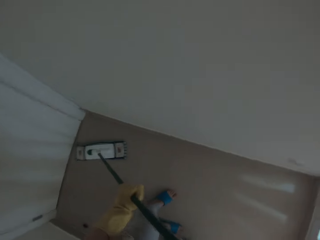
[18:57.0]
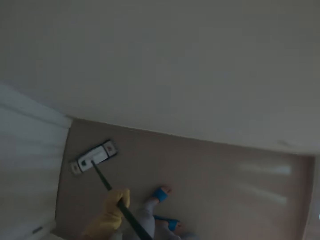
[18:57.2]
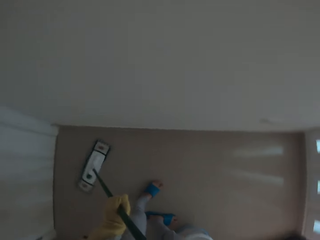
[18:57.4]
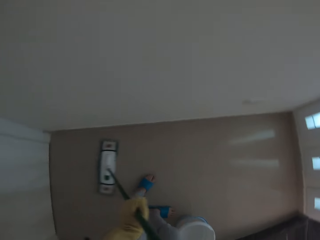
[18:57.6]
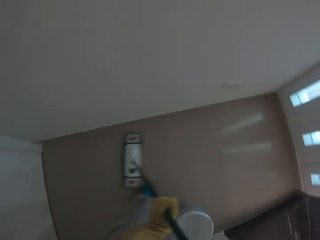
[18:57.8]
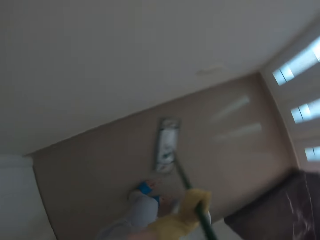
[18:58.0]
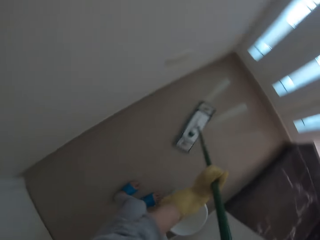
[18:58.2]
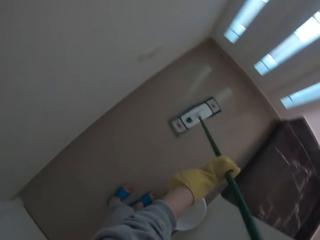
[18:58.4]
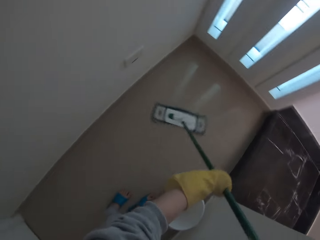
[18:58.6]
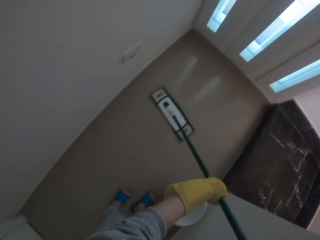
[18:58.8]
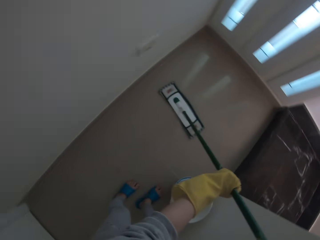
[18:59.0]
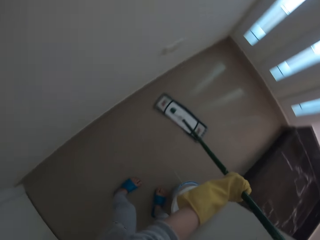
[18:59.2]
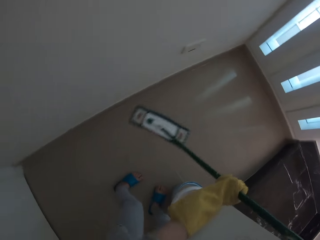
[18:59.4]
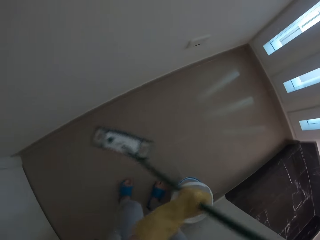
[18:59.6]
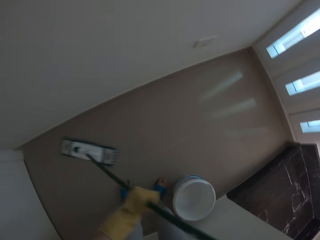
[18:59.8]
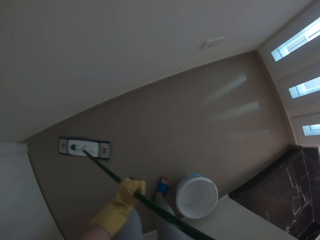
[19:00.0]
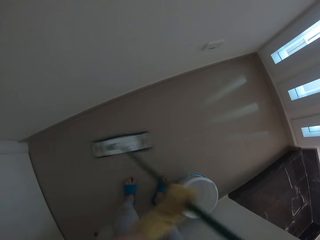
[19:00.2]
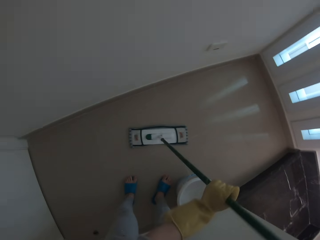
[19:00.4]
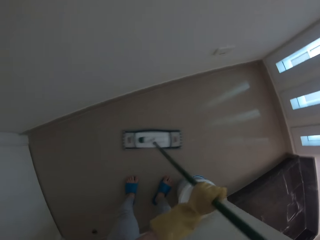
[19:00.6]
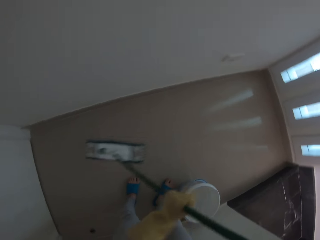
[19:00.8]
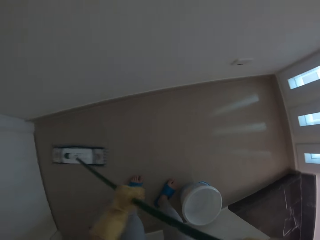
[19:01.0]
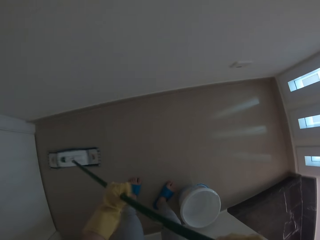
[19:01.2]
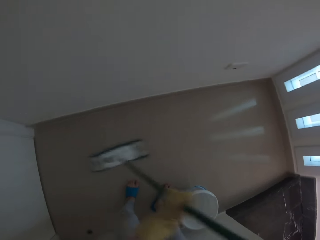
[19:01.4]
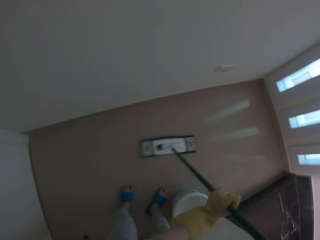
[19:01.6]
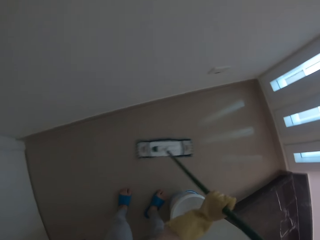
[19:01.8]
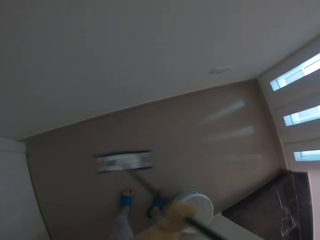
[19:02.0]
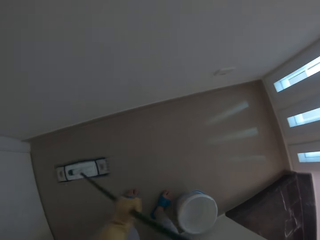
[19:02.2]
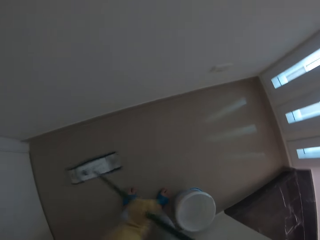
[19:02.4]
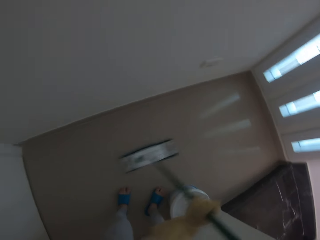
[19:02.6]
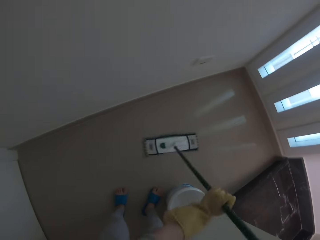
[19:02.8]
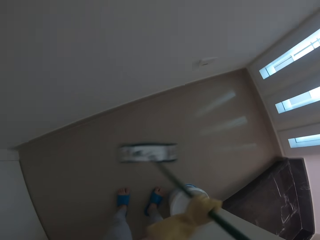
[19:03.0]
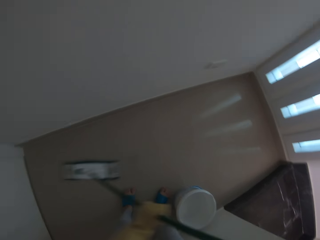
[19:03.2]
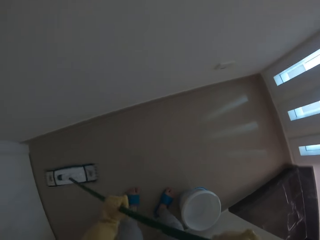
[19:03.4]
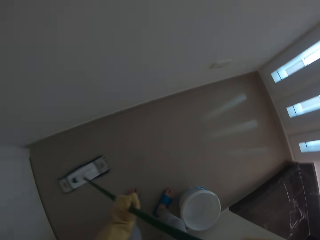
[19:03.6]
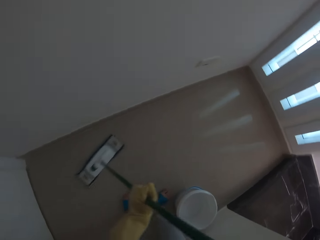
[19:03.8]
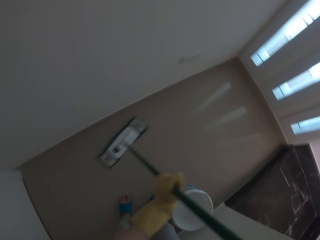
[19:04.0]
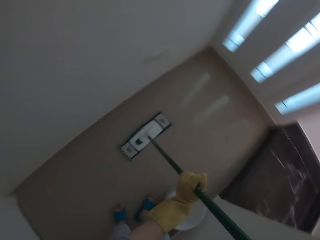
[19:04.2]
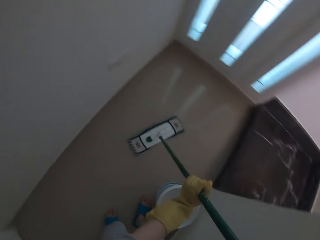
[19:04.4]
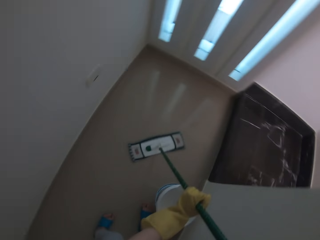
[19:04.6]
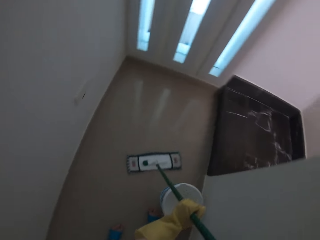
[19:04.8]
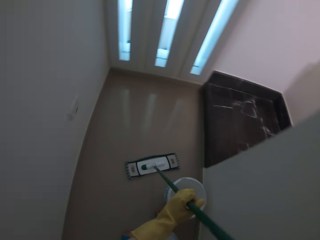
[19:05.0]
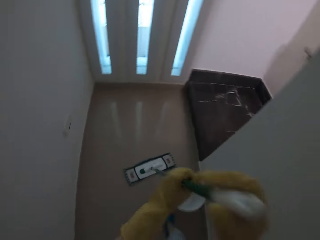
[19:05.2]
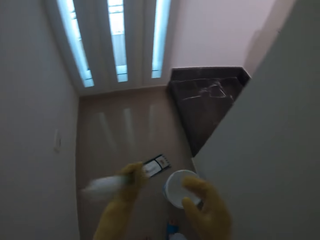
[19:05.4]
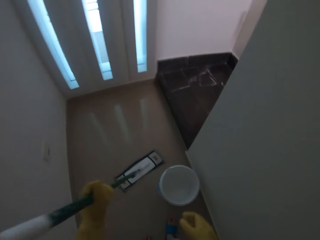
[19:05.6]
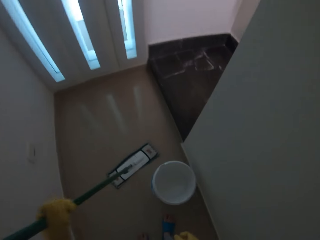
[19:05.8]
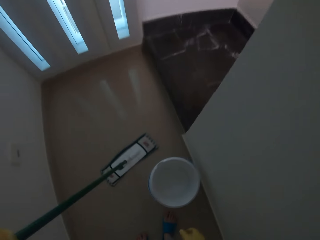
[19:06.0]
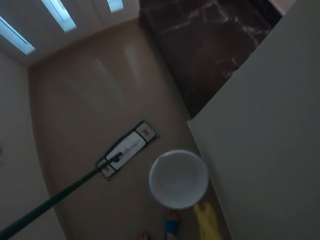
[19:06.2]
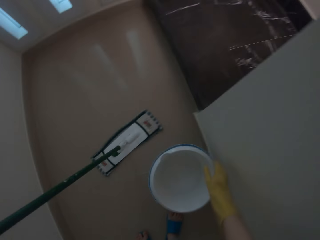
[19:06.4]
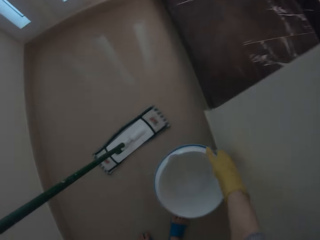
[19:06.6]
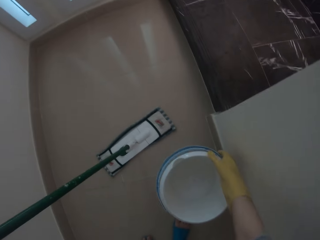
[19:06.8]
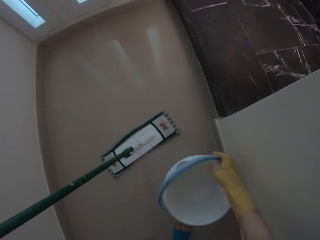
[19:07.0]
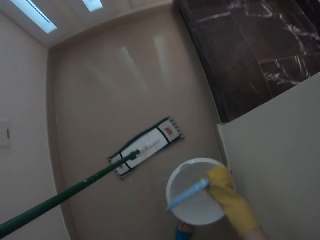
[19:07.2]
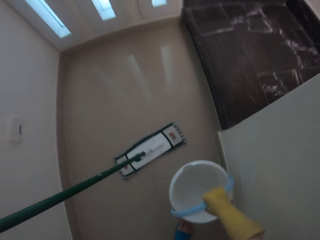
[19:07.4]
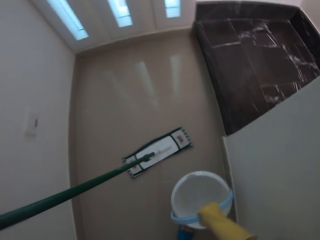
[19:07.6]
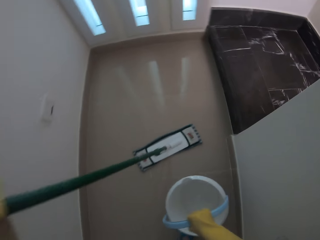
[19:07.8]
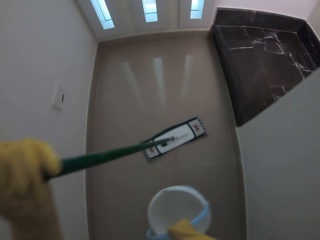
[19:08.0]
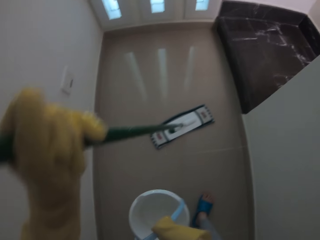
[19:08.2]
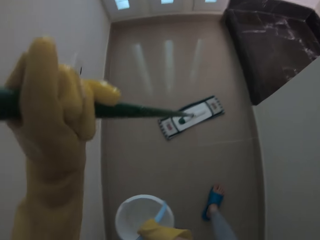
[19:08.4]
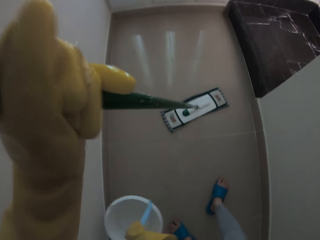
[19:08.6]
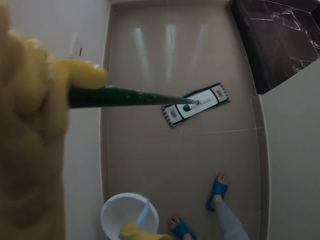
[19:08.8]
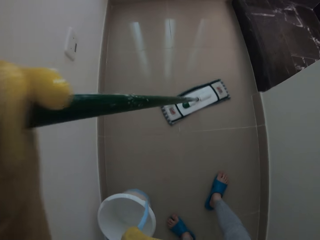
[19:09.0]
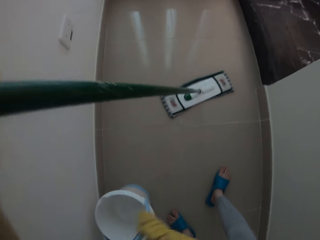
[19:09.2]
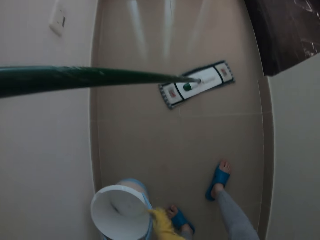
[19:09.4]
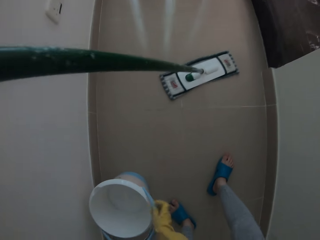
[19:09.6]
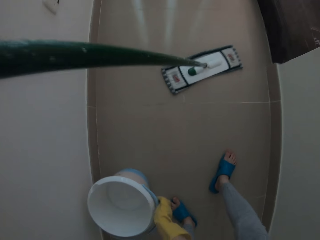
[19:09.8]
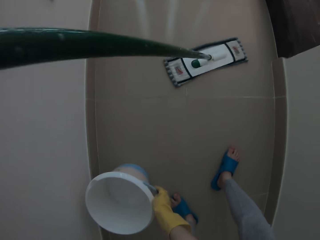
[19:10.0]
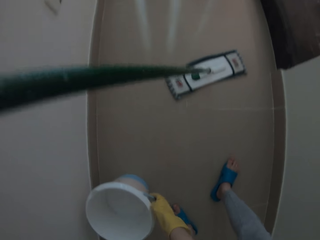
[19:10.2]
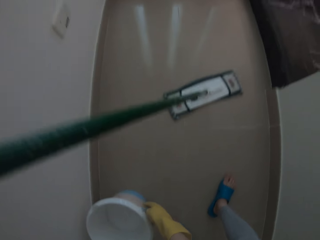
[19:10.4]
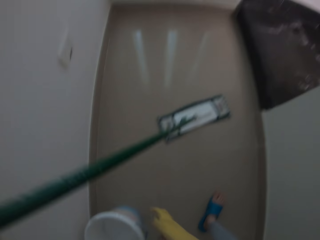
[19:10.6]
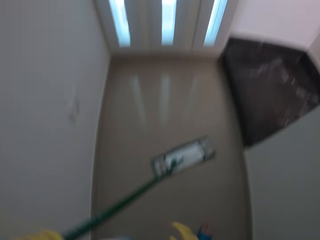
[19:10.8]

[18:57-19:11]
The camera wearer moves the bucket on the floor.

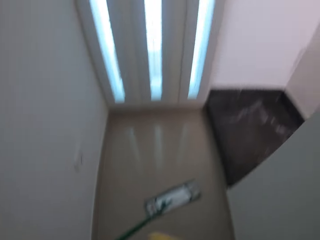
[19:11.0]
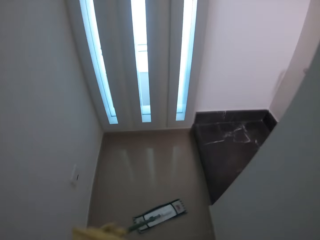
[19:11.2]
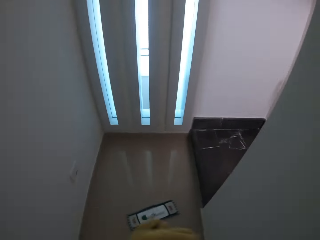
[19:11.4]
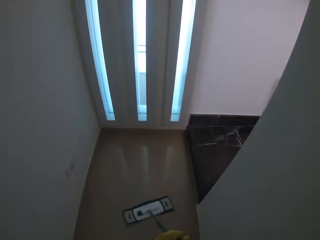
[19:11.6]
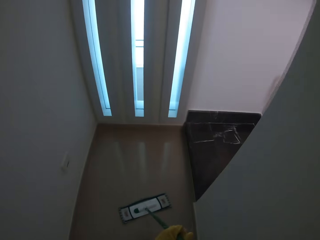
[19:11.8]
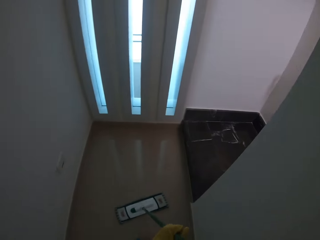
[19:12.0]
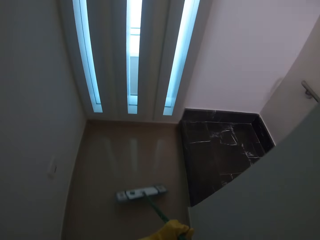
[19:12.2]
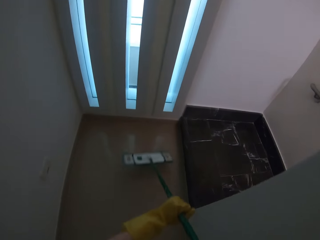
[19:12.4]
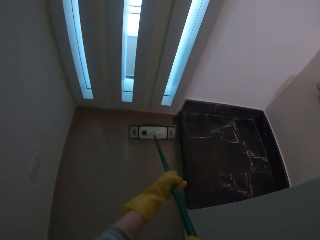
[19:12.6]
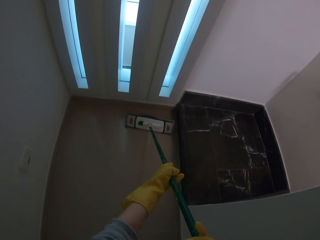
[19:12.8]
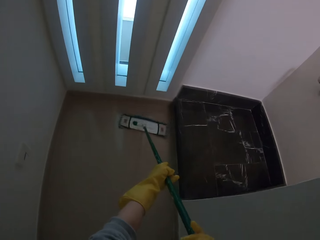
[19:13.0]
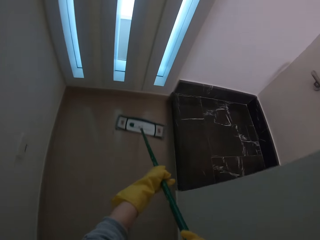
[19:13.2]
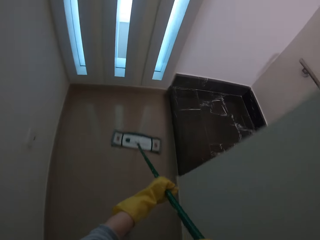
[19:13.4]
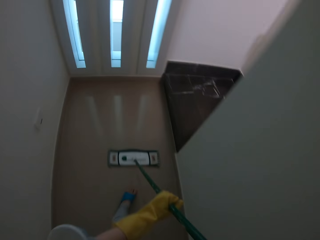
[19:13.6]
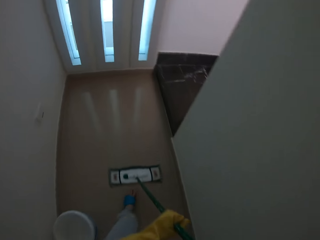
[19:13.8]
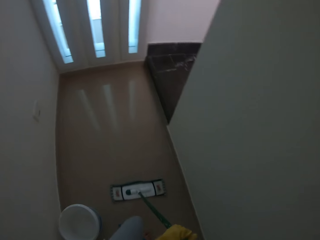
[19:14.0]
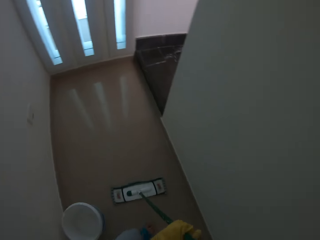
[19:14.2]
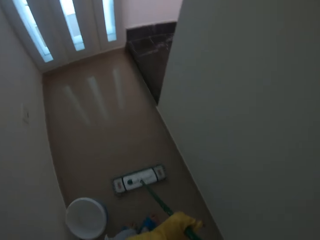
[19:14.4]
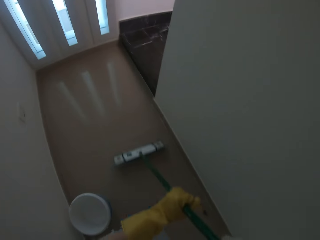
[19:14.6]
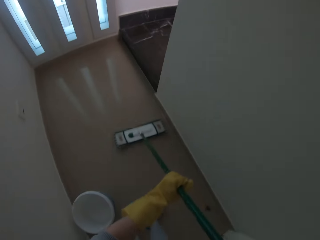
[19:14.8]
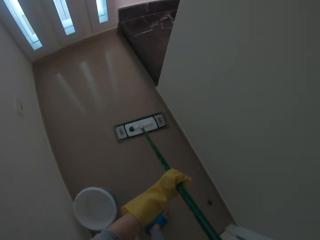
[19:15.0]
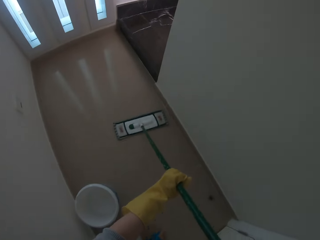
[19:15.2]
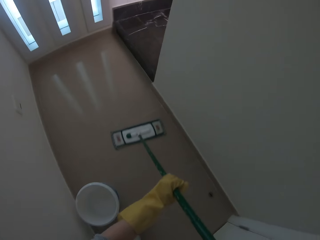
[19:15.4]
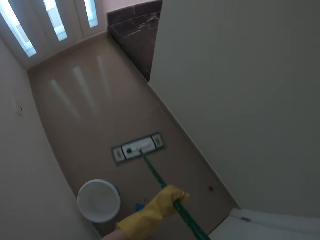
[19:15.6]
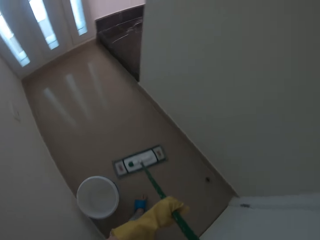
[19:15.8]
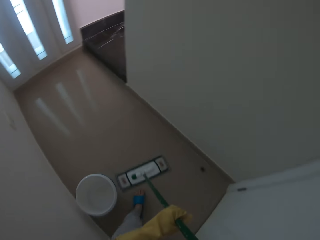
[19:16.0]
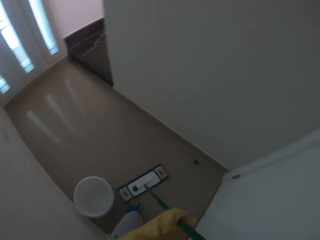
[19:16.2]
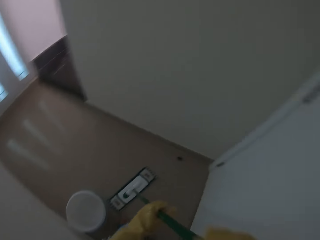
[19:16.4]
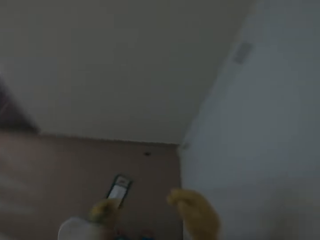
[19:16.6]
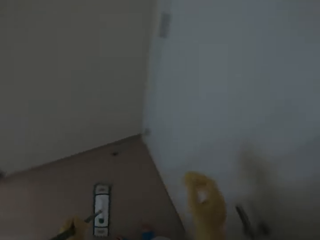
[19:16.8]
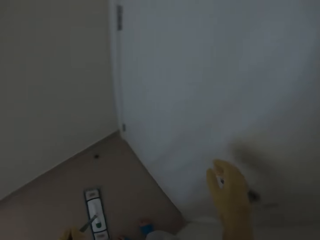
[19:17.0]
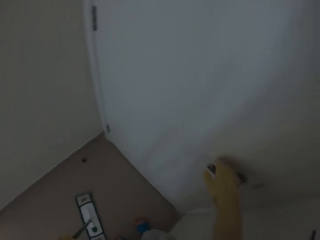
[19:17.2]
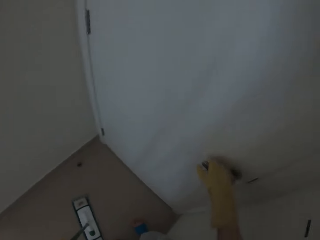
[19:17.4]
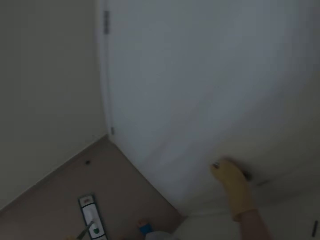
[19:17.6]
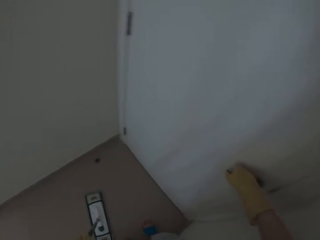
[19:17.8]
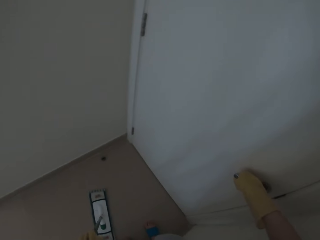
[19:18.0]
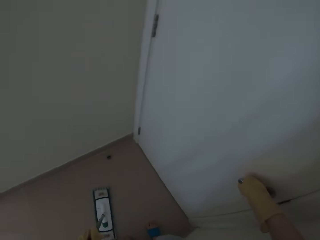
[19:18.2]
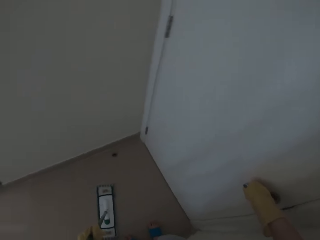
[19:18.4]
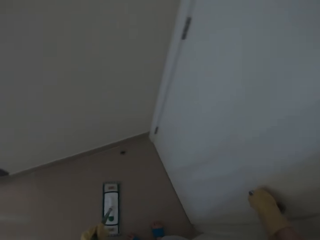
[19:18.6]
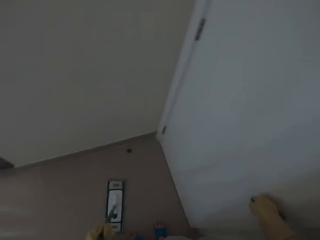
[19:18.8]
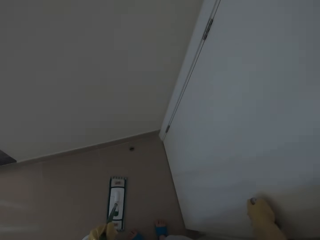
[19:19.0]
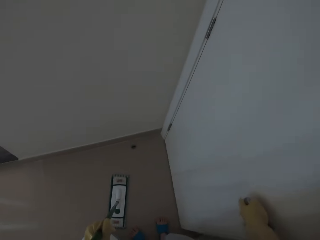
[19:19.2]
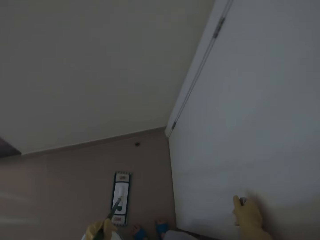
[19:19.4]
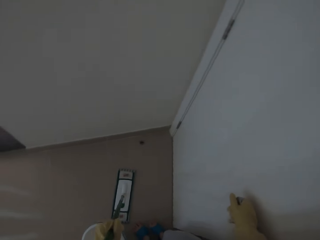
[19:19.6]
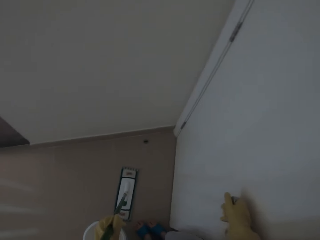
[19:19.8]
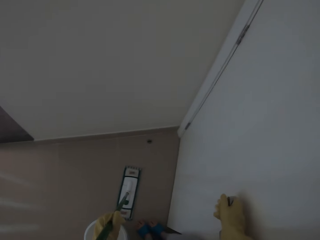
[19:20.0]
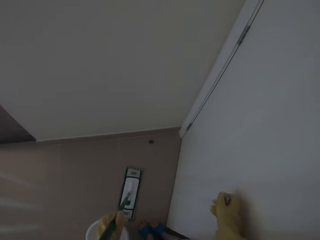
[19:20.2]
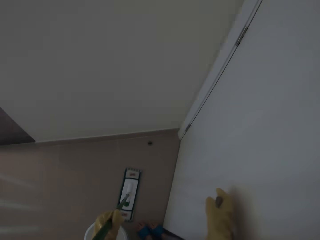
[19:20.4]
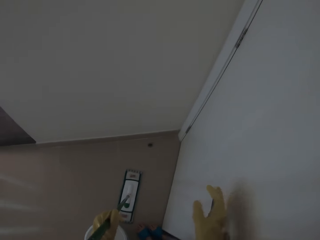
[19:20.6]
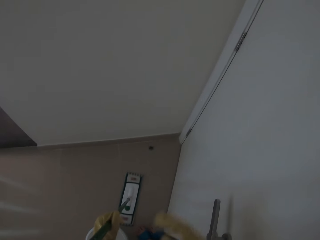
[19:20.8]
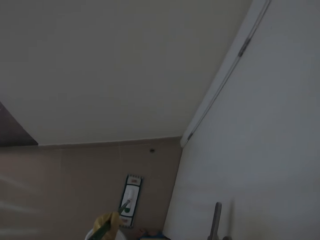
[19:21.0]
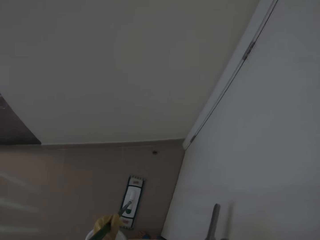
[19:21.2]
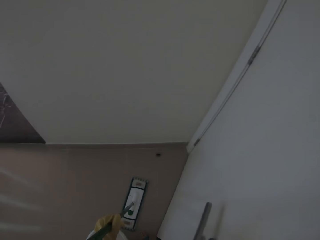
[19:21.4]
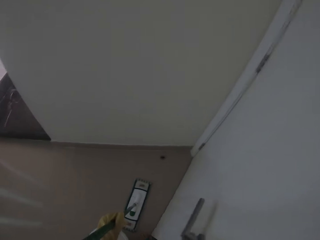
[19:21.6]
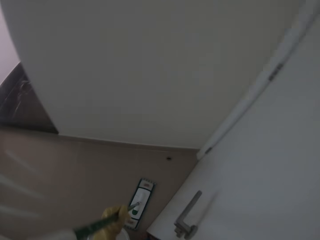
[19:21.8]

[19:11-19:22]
The camera wearer cleans the floor with a mop. They open the door.
